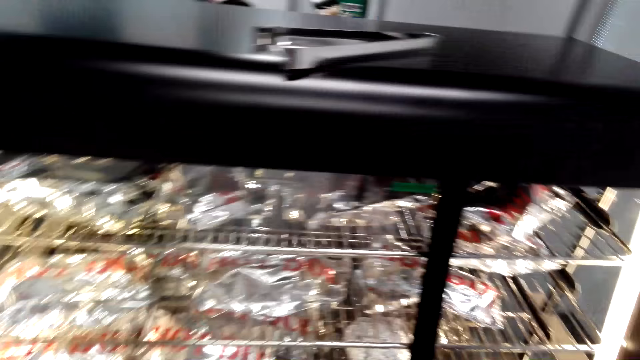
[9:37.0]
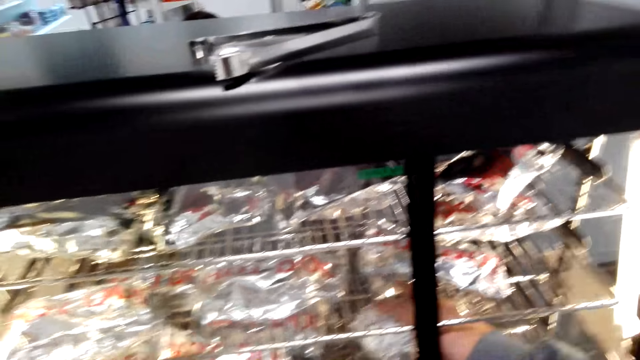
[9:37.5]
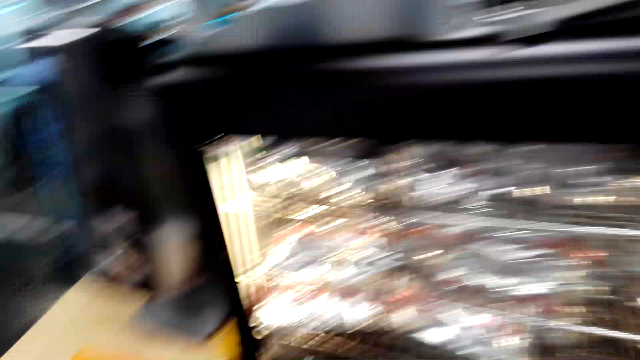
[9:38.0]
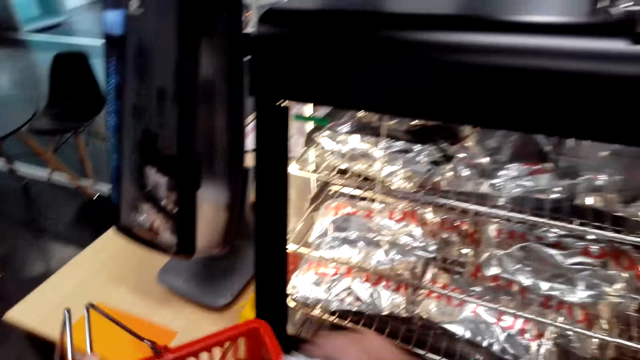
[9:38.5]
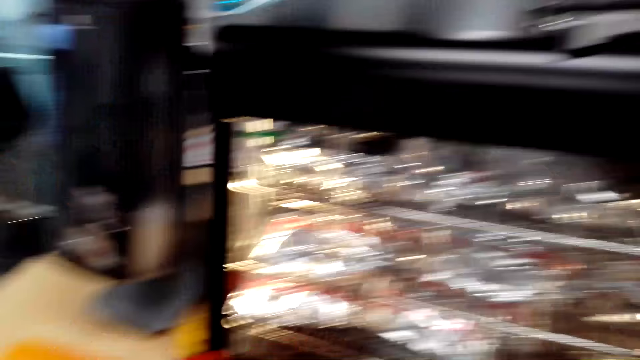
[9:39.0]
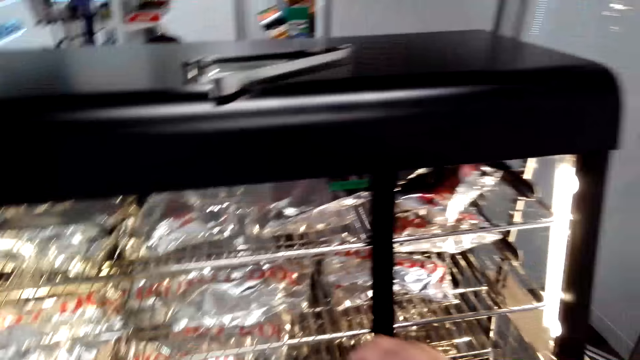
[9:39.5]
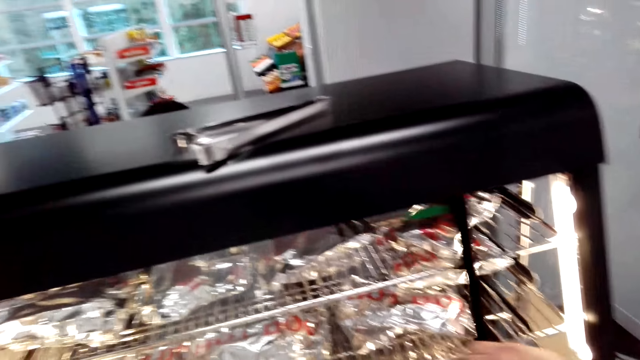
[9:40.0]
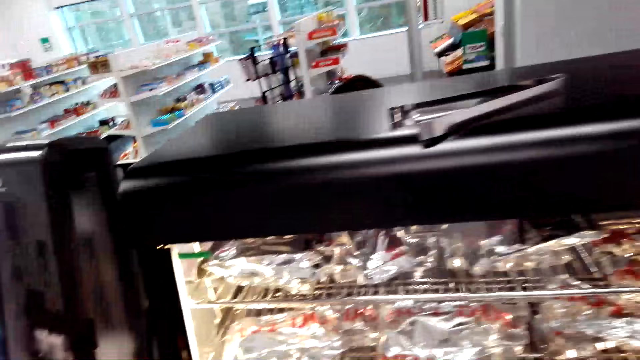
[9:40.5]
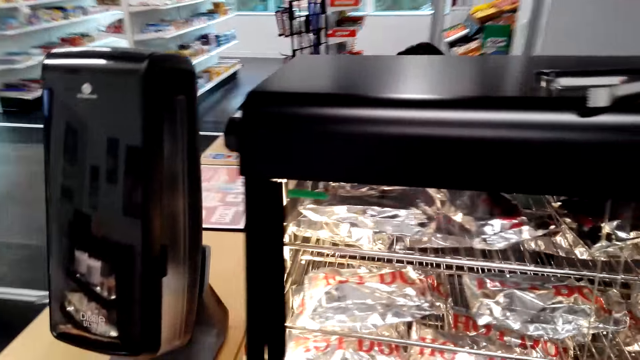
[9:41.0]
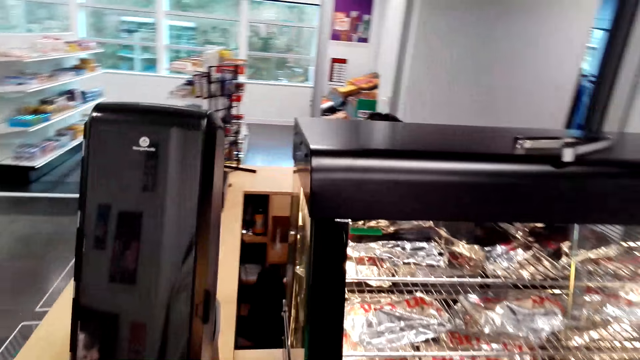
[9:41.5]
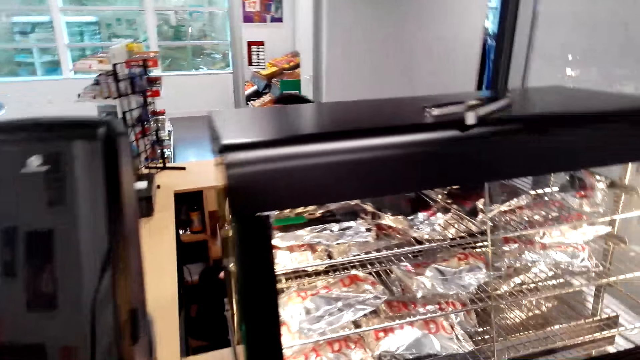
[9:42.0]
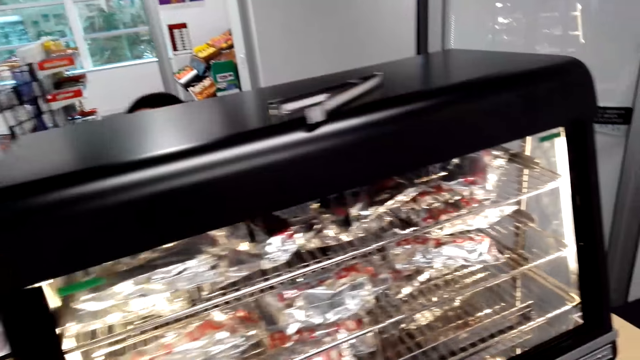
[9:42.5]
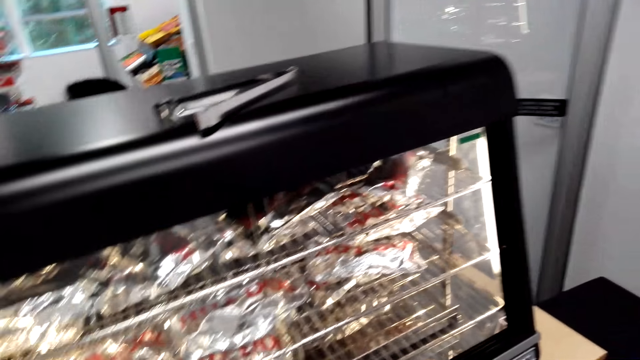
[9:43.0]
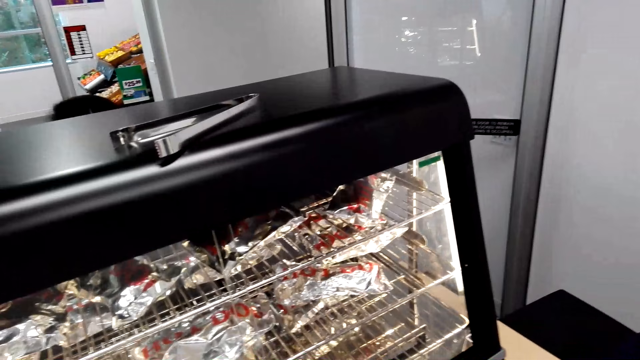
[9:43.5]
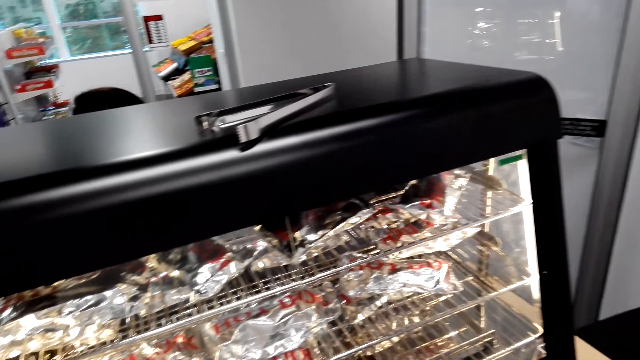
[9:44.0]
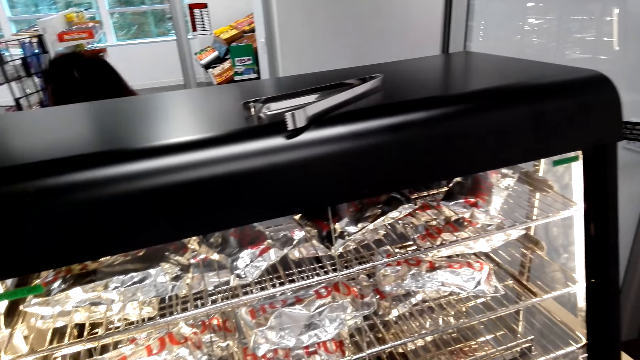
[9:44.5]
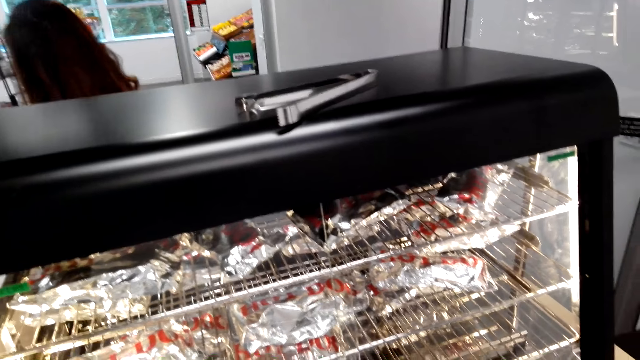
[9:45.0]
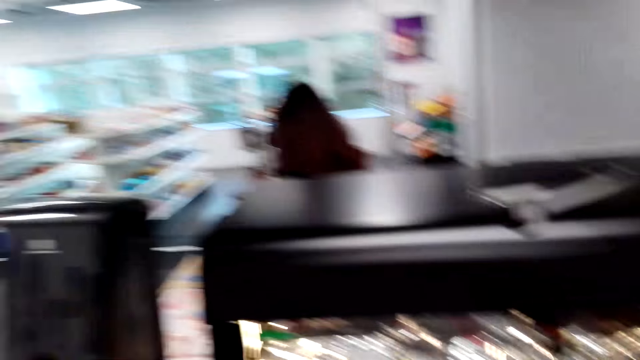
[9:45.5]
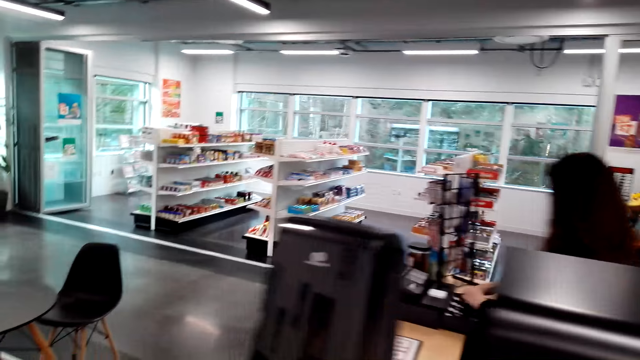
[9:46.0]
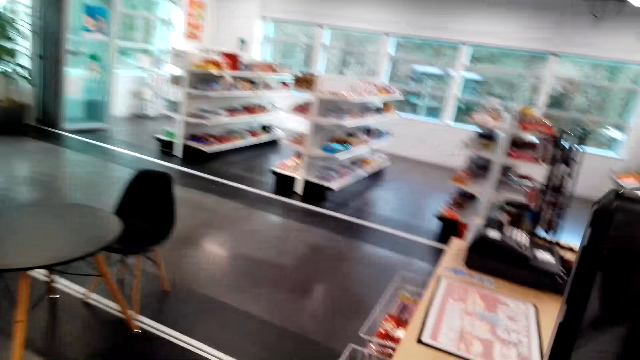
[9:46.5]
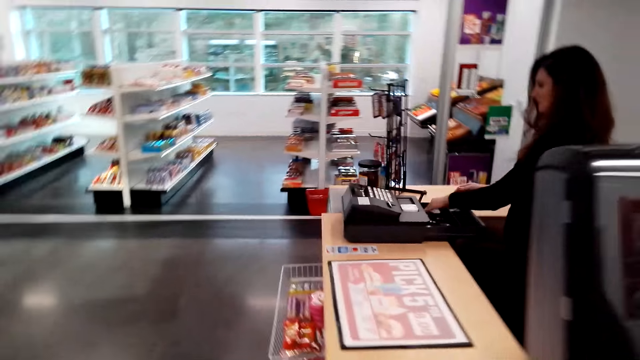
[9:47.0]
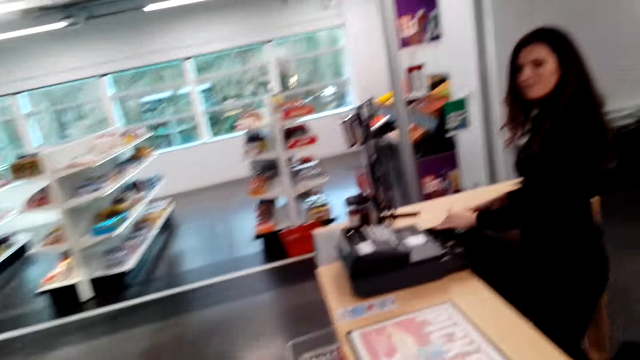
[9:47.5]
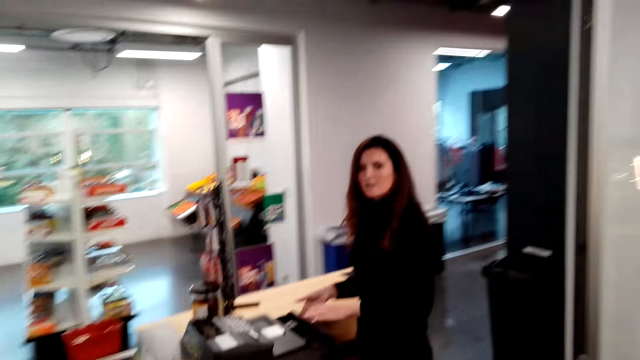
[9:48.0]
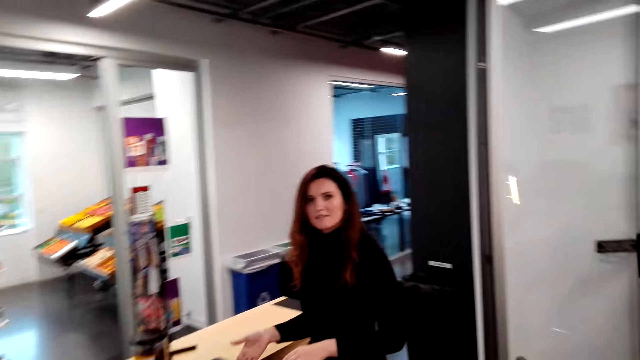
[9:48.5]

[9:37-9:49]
The camera wearer closes the display shelf. They pick something. They put something in a shopping basket. They close the roller grill. They look around. They talk. They walk around.

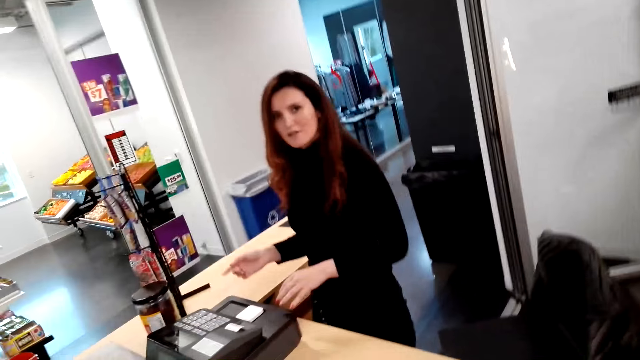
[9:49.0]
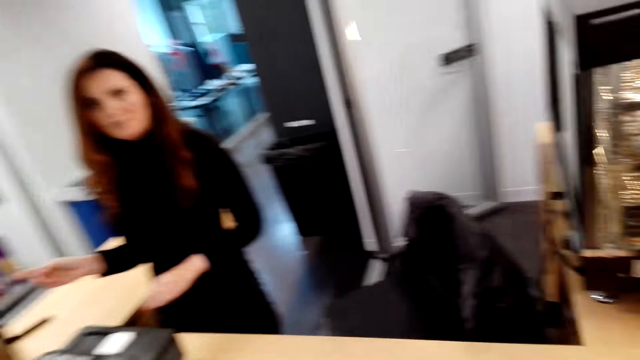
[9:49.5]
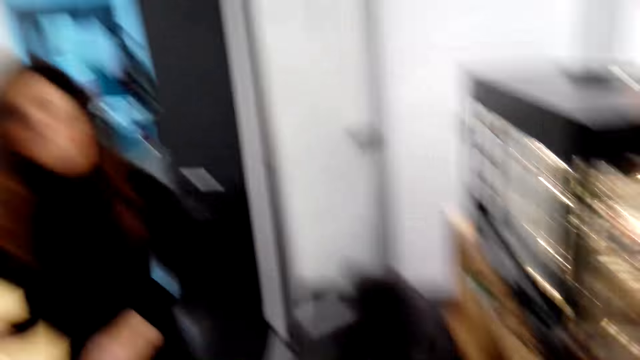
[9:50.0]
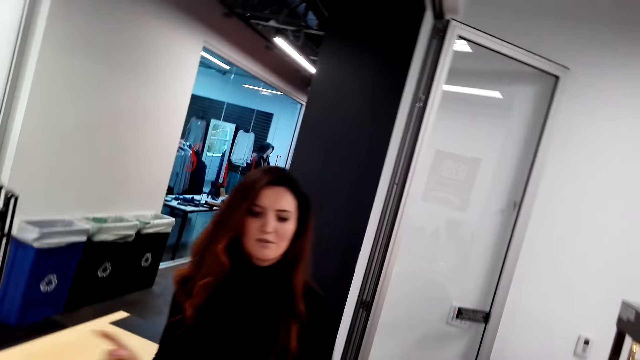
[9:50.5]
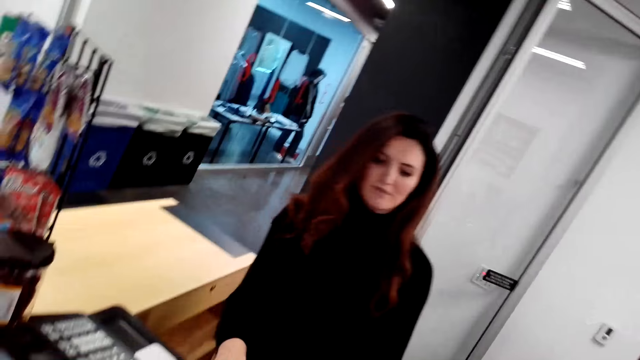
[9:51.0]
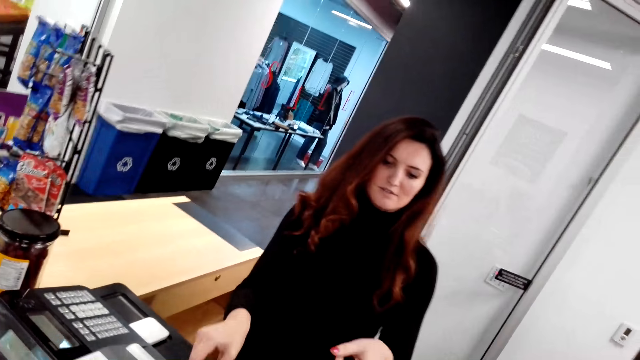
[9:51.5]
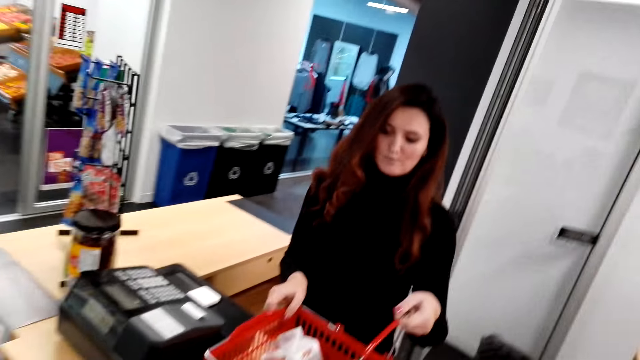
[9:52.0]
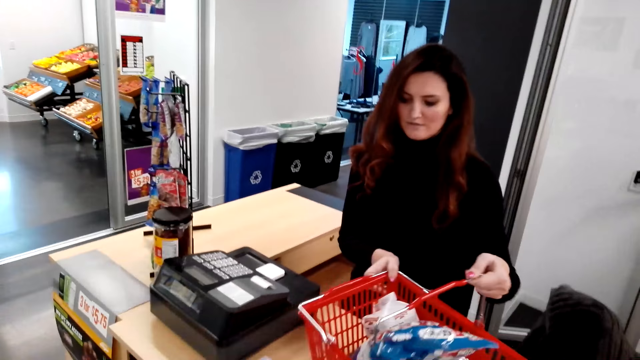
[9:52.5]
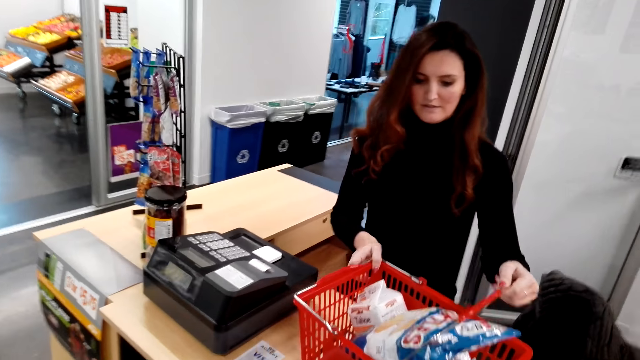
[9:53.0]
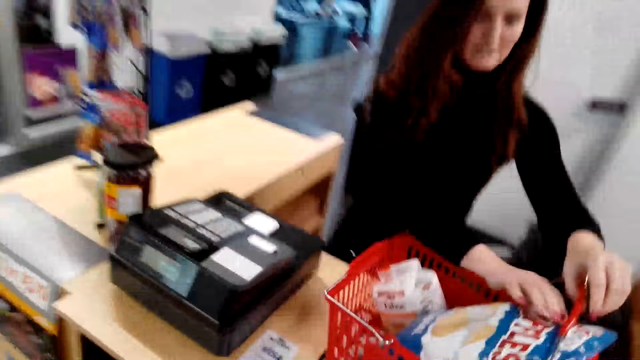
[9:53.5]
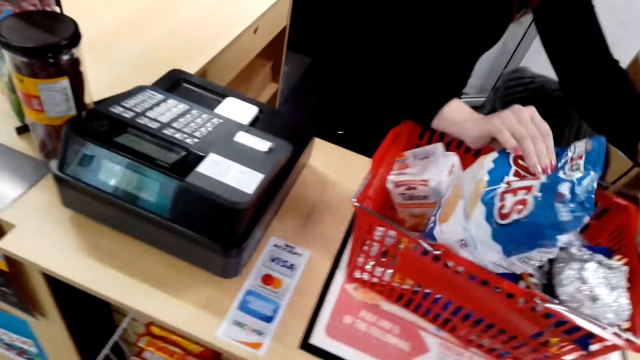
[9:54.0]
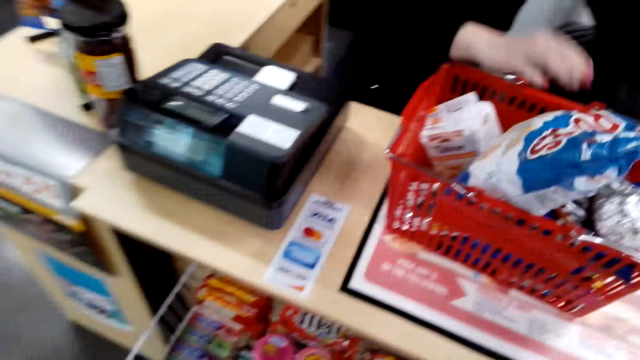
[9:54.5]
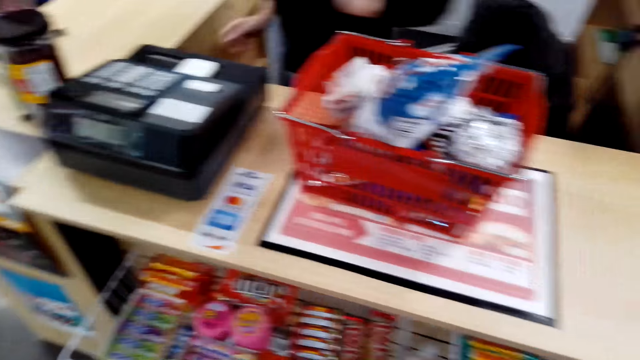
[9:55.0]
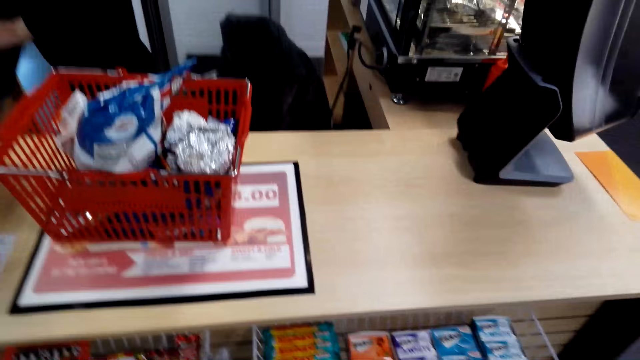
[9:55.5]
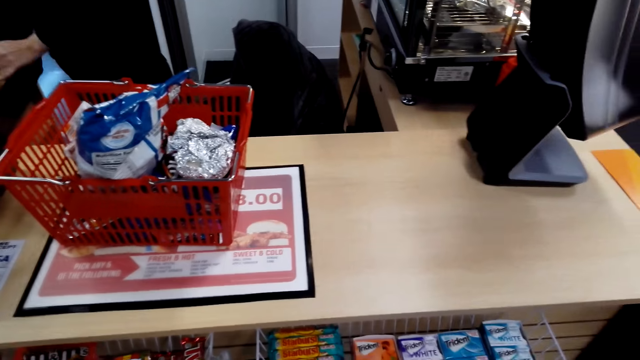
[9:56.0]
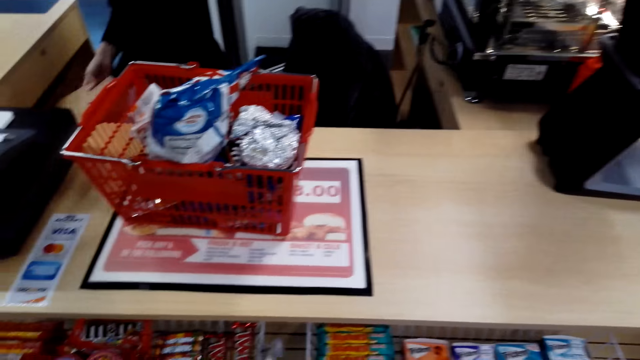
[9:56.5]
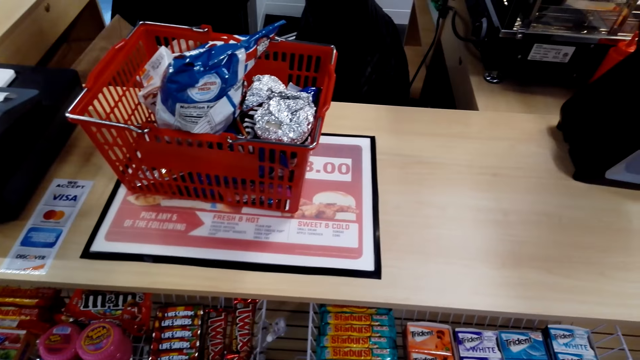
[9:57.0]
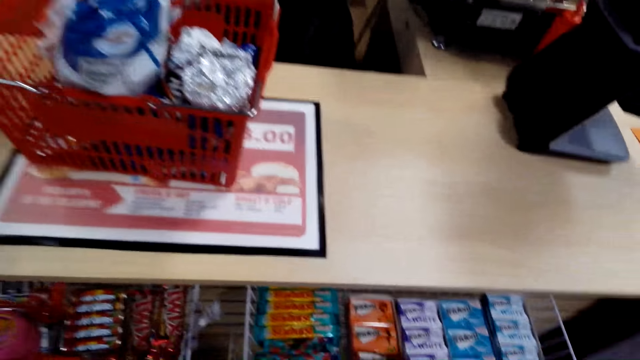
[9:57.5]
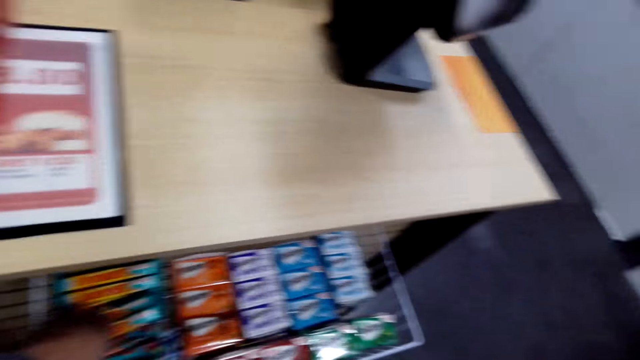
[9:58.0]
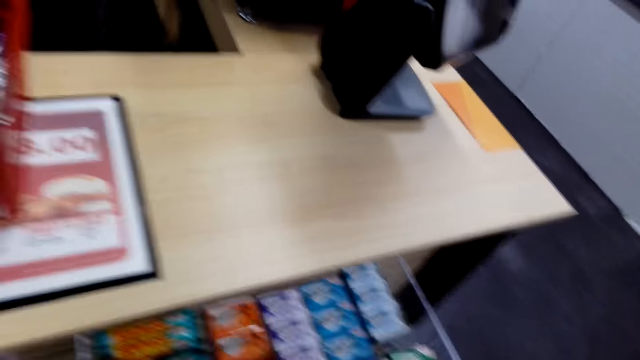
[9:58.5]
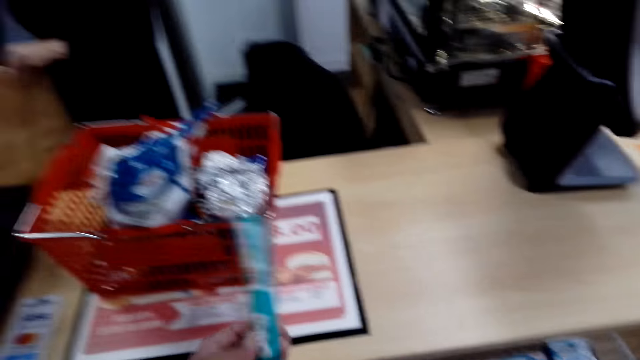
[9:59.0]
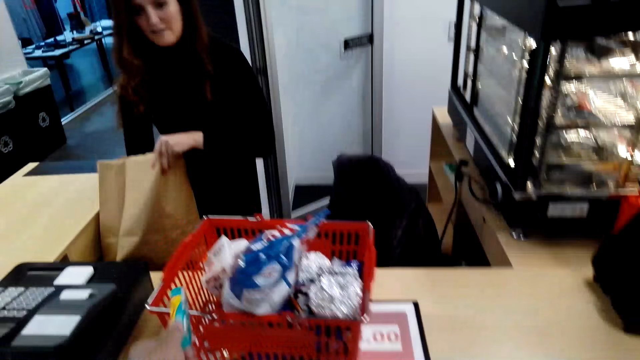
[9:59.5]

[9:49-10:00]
The camera wearer looks at a cashier. The cashier talks to the camera wearer. The camera wearer places the shopping basket on the counter. They talk to the cashier. The cashier holds the shopping basket. The cashier pulls the shopping basket. The camera wearer looks around. The cashier picks a shopping bag. The camera wearer picks candy bars.
